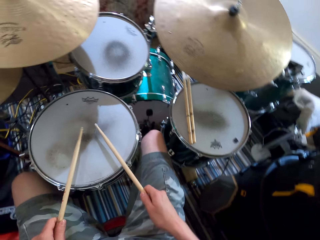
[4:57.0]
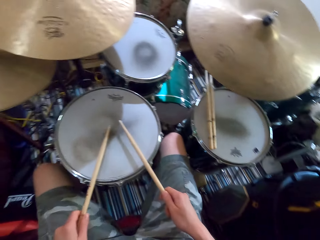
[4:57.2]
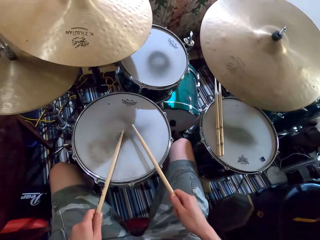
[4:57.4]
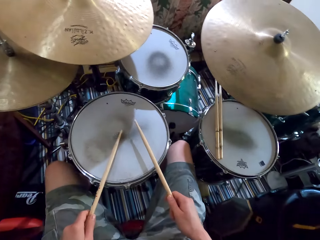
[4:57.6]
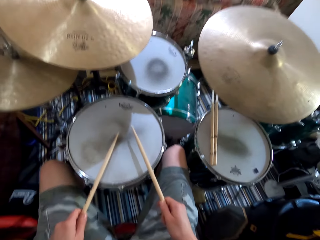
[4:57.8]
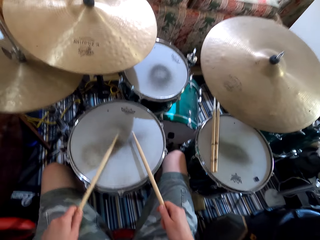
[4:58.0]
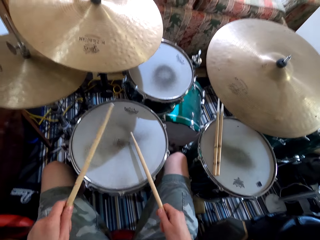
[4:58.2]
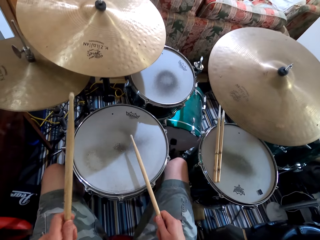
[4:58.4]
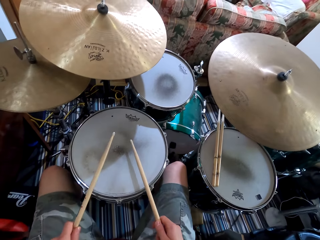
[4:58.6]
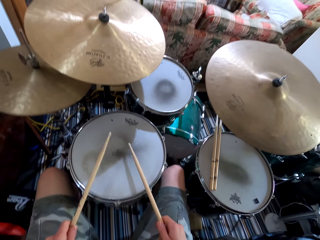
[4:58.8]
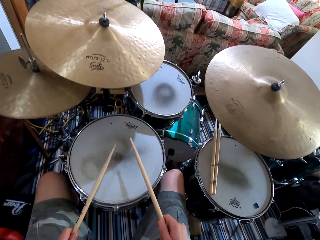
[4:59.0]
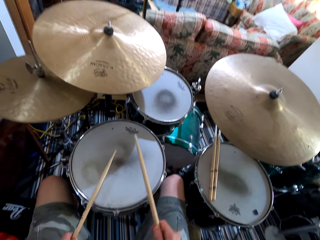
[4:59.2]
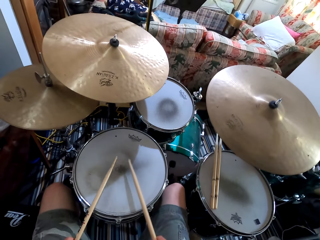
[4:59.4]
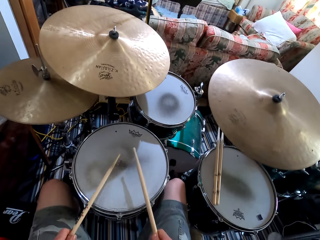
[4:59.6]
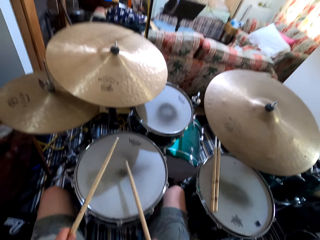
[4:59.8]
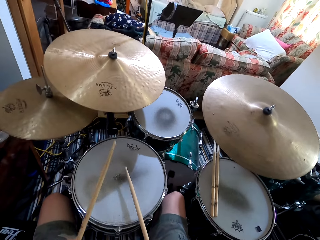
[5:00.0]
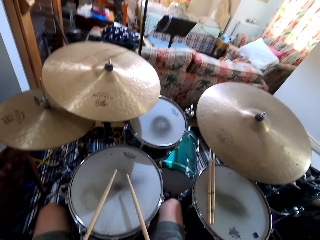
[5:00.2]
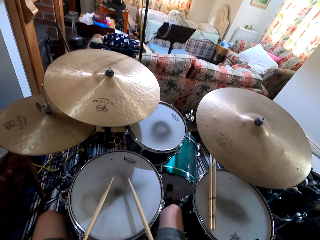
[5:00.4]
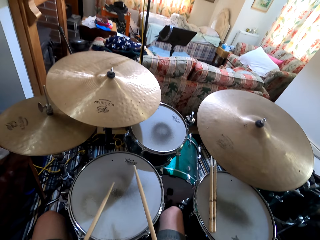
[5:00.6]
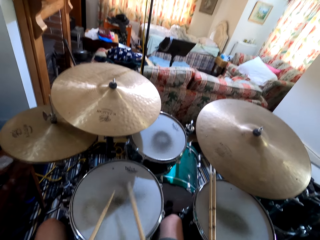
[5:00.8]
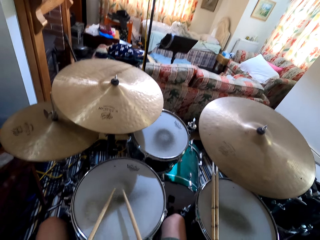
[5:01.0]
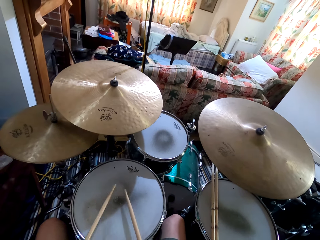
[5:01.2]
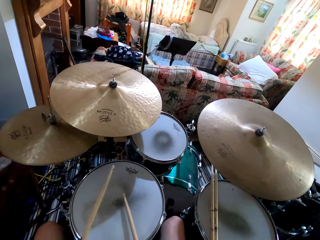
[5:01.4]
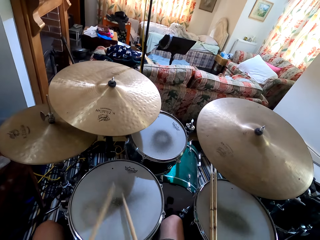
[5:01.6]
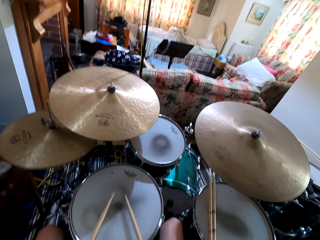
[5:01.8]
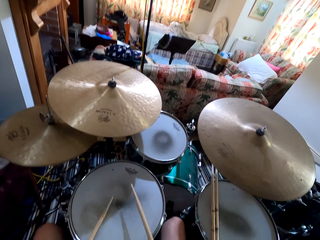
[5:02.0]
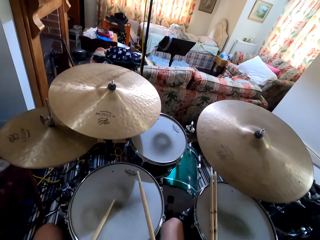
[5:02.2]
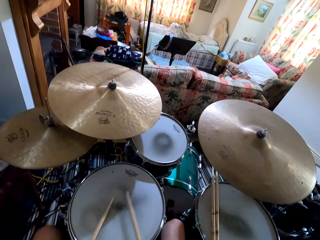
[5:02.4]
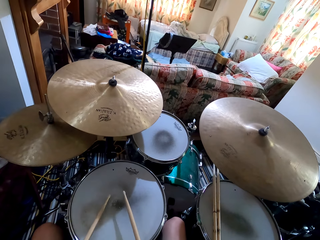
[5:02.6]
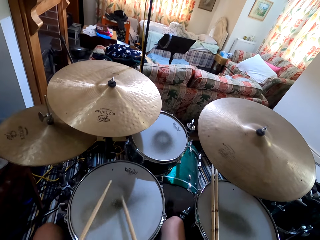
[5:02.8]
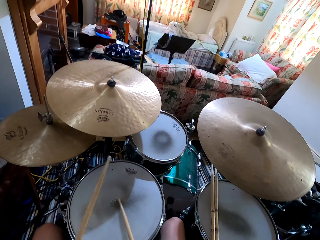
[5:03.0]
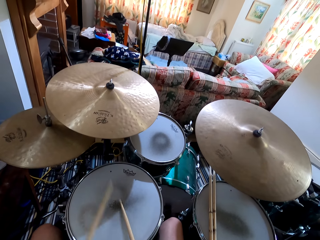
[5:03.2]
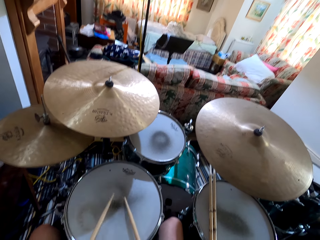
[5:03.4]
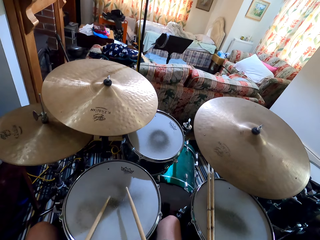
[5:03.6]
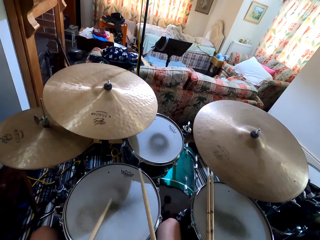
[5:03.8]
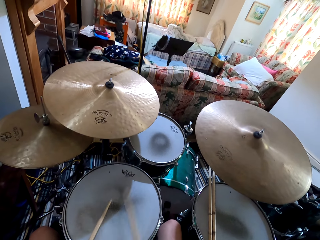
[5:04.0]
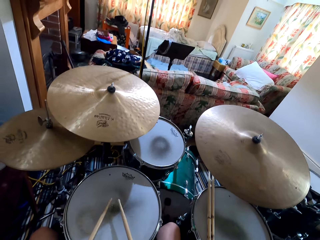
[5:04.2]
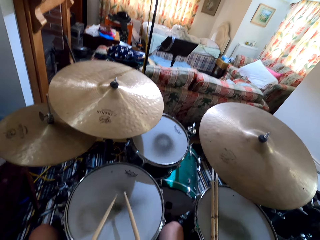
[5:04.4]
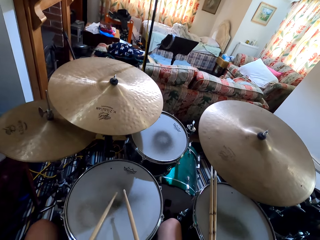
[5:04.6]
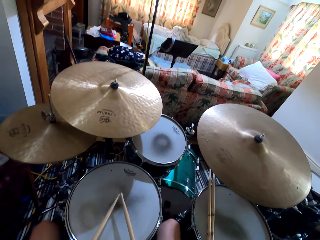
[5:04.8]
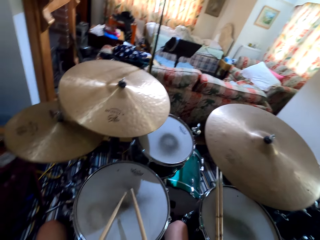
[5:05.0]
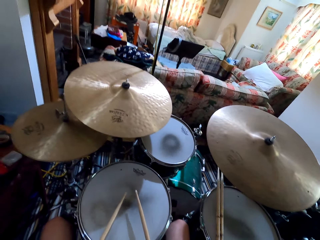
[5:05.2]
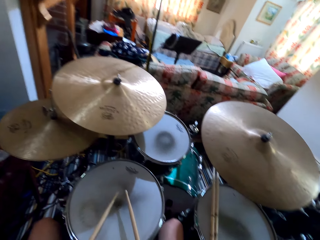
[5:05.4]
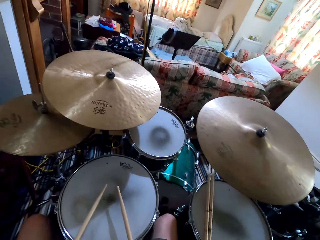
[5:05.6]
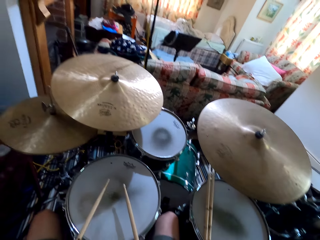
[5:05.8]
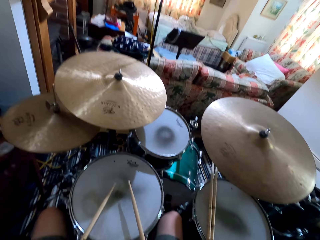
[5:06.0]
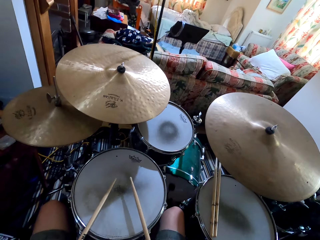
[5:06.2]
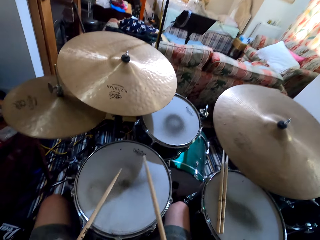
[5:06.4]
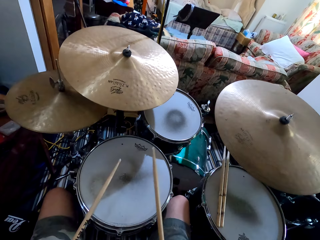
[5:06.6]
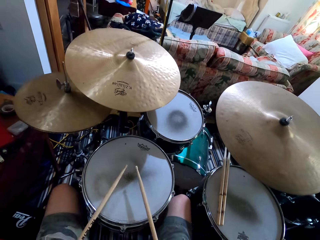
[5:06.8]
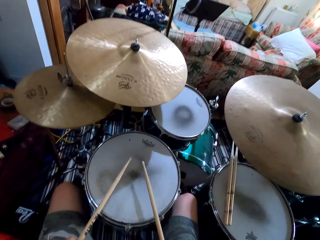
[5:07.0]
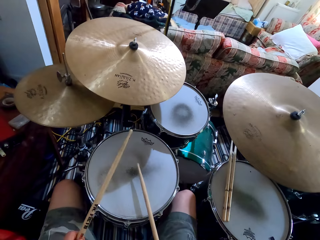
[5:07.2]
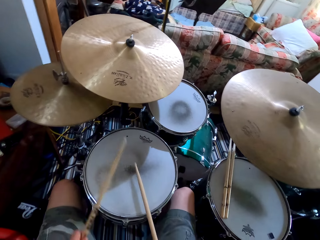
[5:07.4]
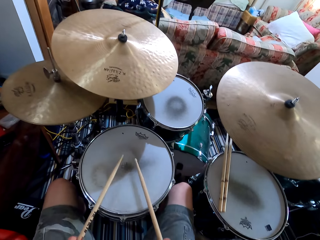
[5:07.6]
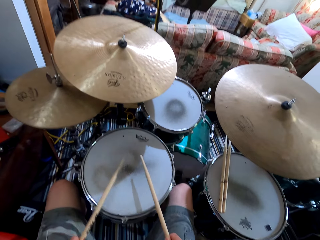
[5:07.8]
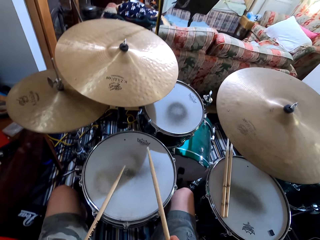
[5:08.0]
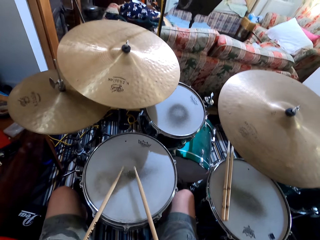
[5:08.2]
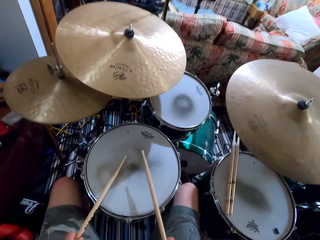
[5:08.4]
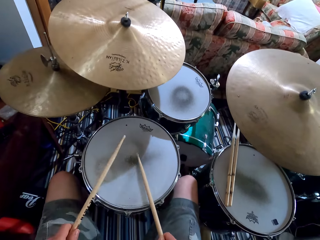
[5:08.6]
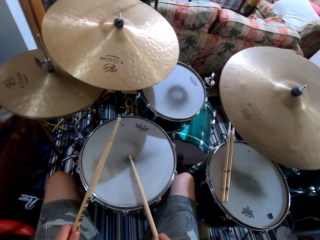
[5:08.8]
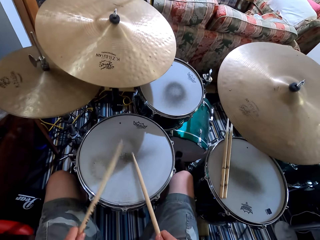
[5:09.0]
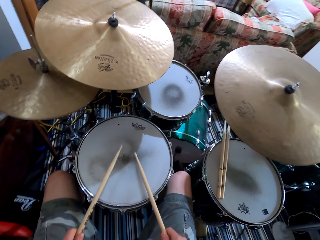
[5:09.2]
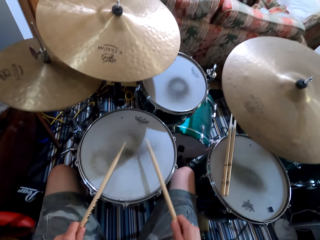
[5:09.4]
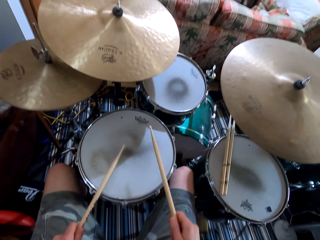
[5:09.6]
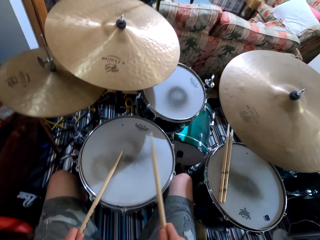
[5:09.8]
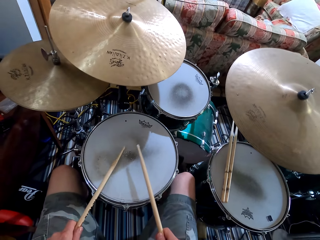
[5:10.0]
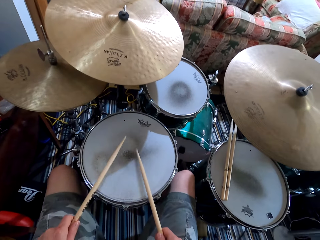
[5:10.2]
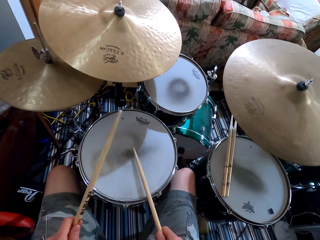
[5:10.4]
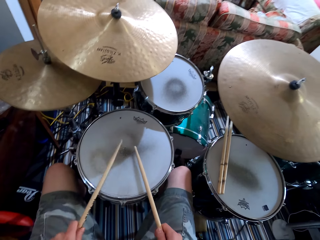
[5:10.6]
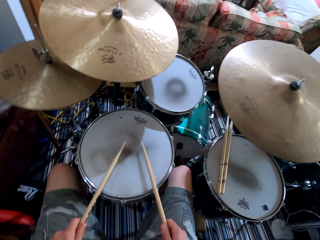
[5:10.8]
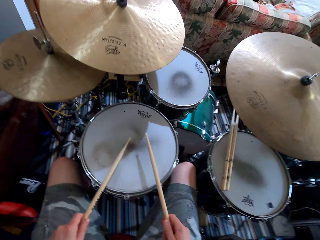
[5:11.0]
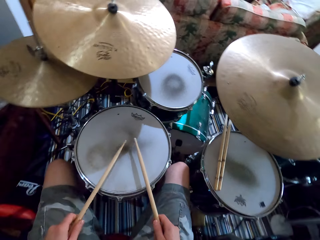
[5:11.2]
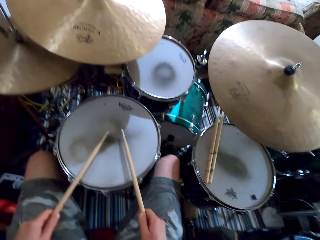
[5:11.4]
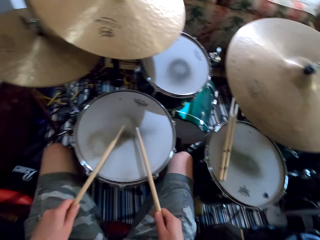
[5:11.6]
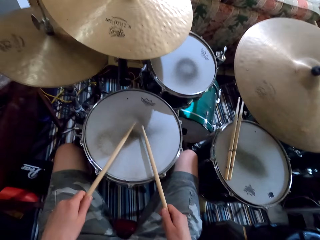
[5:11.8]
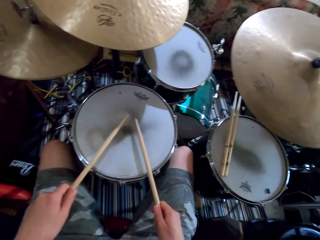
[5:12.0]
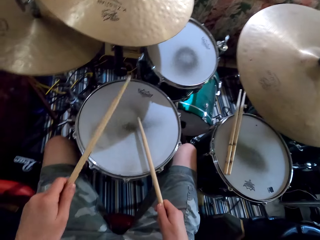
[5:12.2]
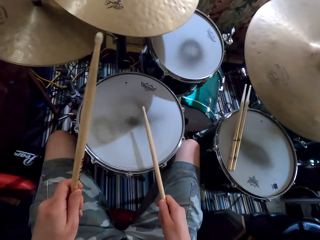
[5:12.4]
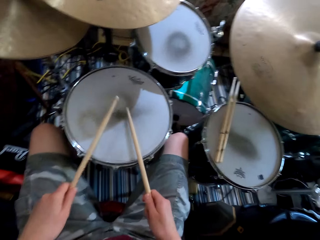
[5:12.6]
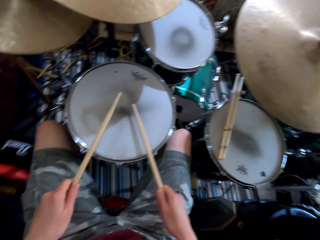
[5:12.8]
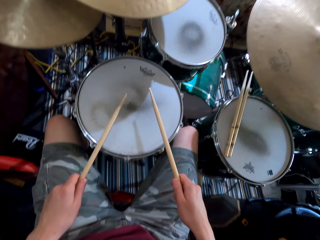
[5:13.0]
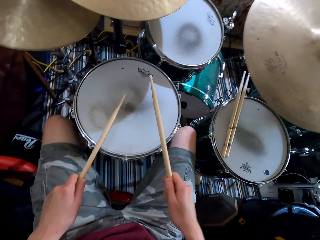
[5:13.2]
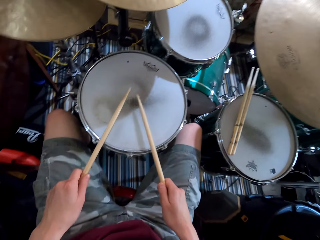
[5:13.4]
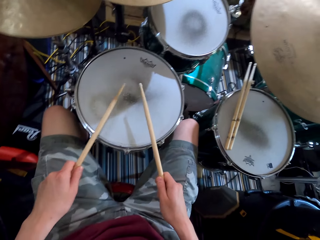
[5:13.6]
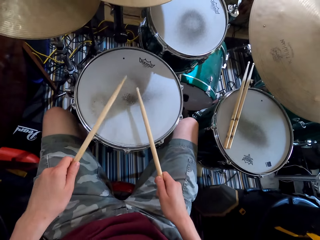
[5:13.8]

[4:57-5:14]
The camera wearer shakes the legs. They play the drums. They shake the leg. They play the drums. They shake the leg.

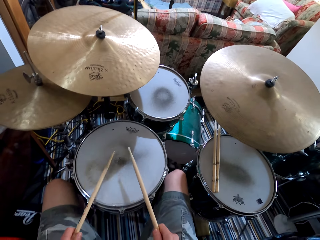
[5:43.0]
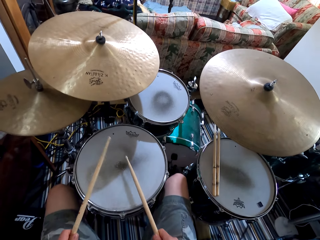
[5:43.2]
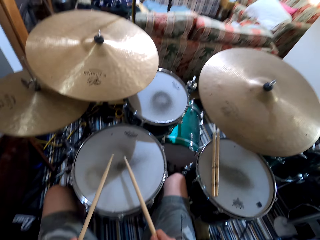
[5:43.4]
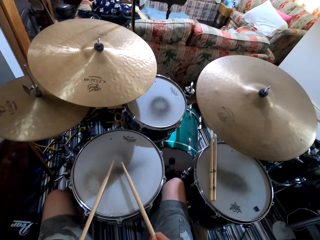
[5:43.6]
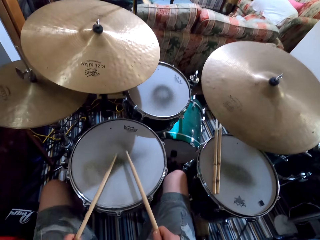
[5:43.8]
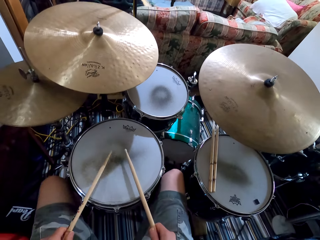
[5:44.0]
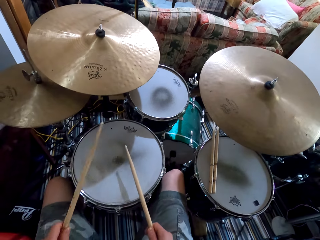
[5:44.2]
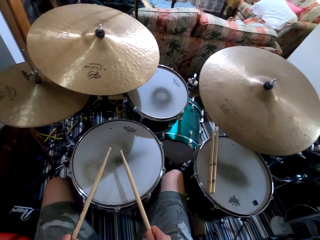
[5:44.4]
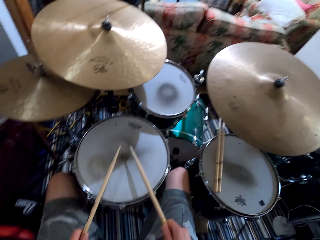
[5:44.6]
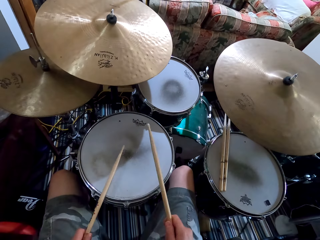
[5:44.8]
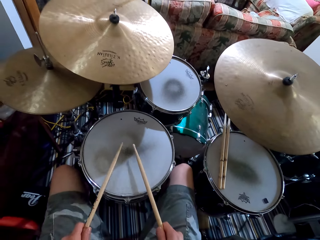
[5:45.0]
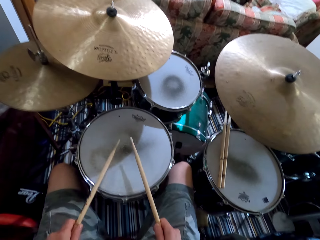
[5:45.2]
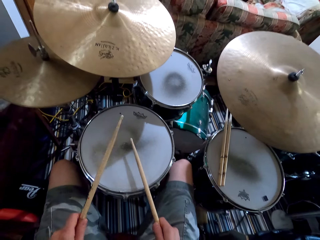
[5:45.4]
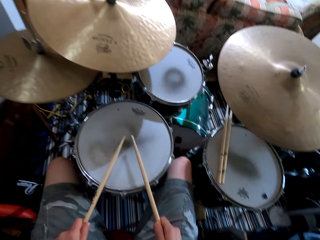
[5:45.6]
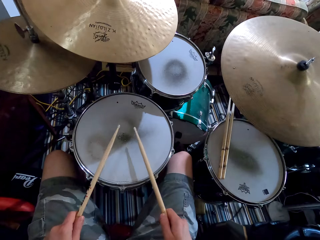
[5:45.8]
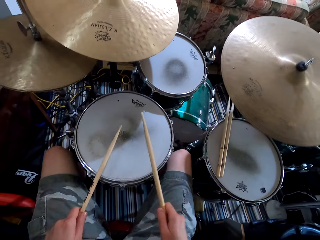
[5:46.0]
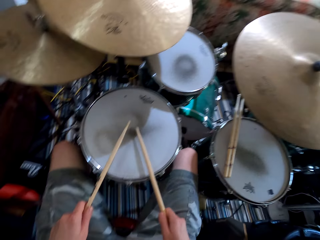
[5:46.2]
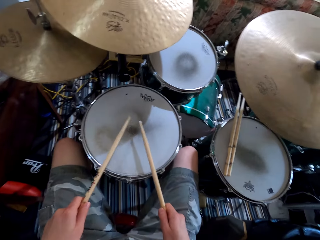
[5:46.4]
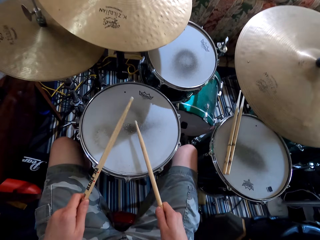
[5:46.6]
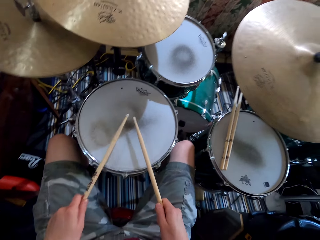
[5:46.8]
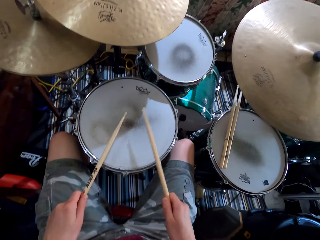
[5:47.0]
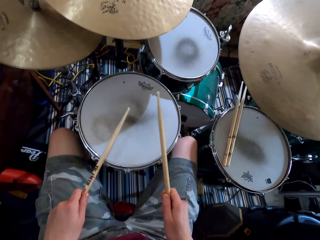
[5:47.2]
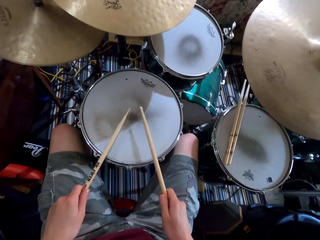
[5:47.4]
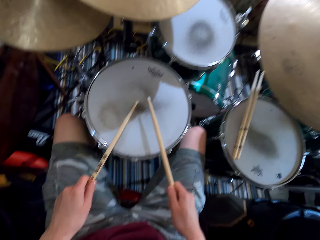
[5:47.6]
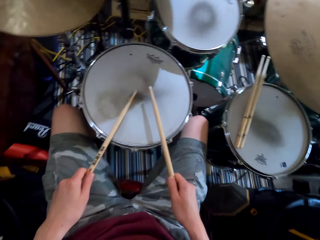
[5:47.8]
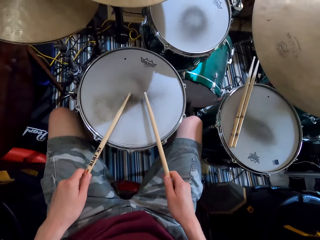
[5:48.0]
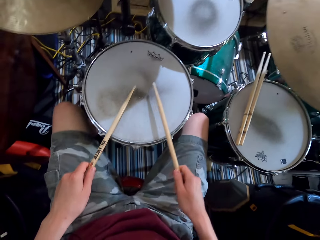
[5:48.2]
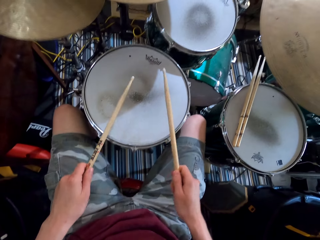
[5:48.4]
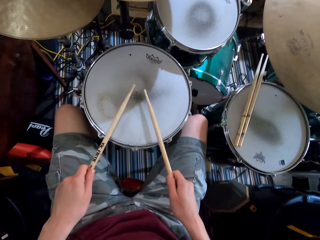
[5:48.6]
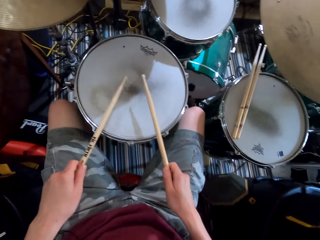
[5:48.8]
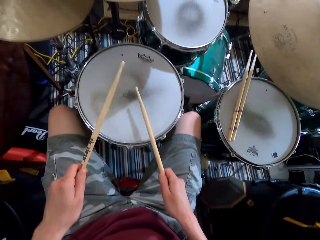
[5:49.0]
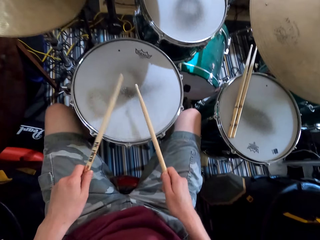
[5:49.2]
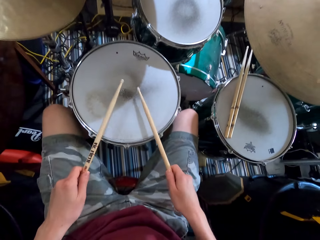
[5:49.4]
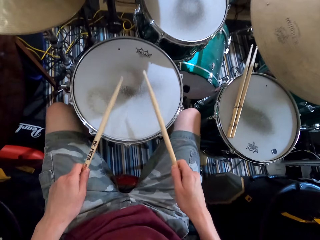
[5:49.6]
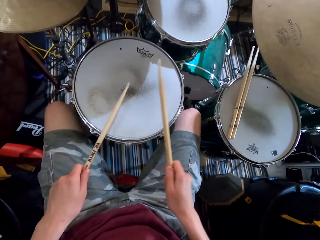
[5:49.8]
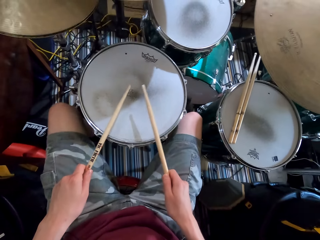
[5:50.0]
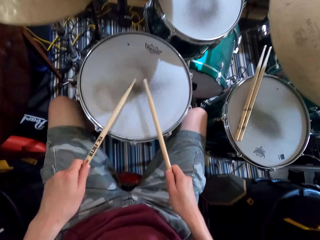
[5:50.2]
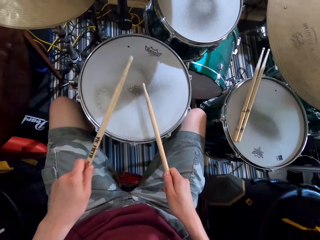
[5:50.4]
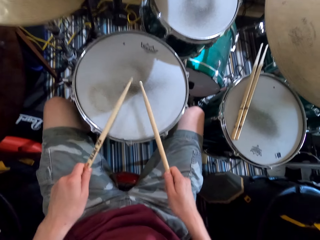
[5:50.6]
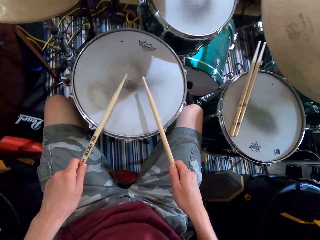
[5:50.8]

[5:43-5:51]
The camera wearer shakes the leg. They play the drums. They shake the leg. They play the drums.
